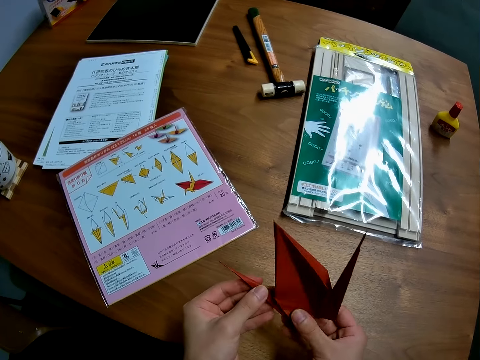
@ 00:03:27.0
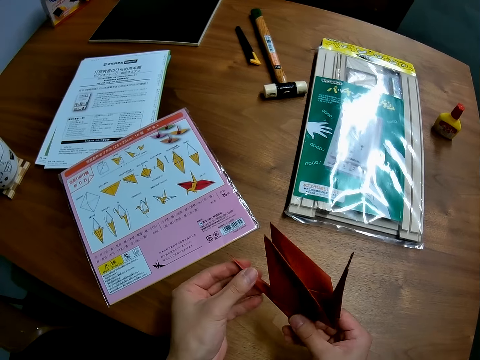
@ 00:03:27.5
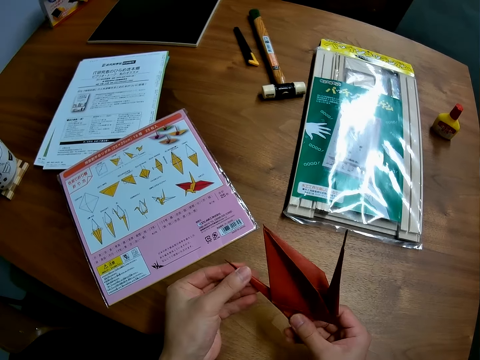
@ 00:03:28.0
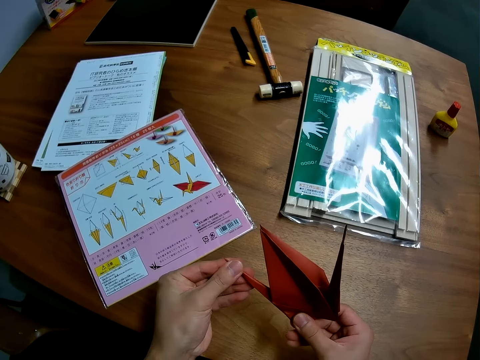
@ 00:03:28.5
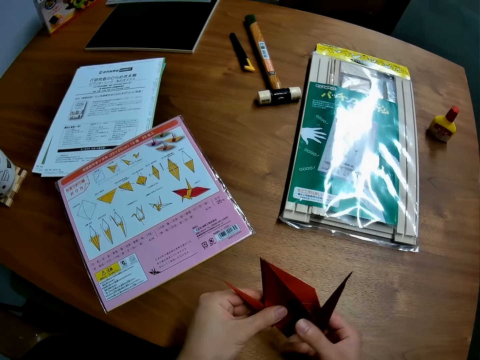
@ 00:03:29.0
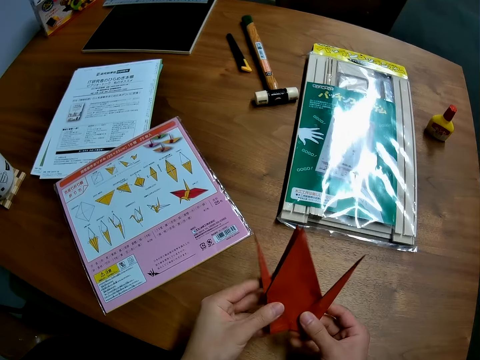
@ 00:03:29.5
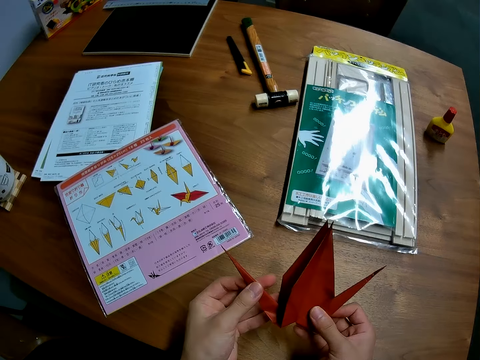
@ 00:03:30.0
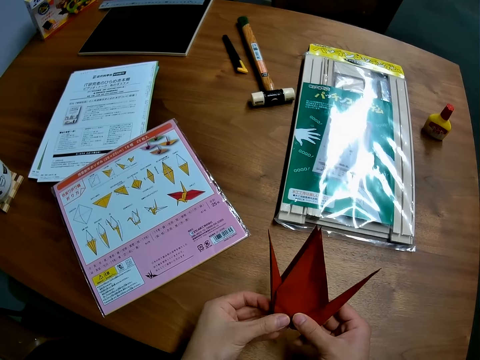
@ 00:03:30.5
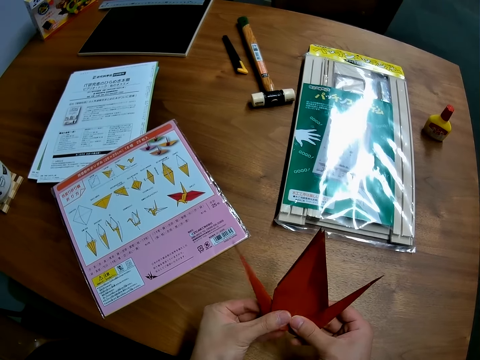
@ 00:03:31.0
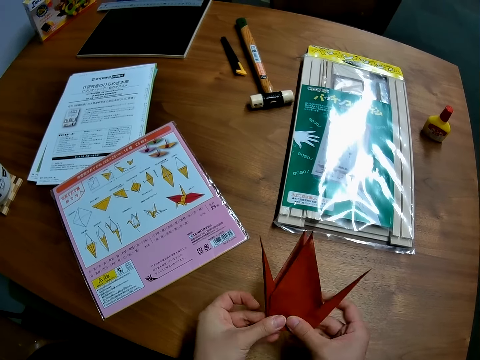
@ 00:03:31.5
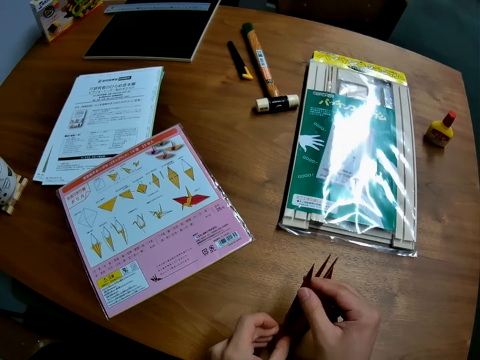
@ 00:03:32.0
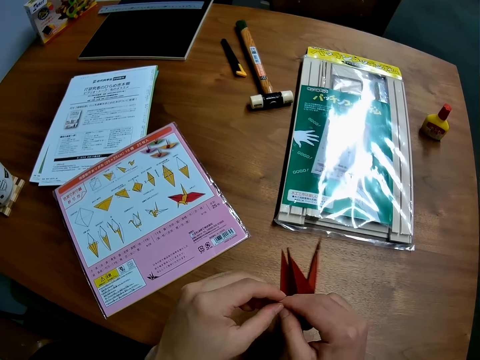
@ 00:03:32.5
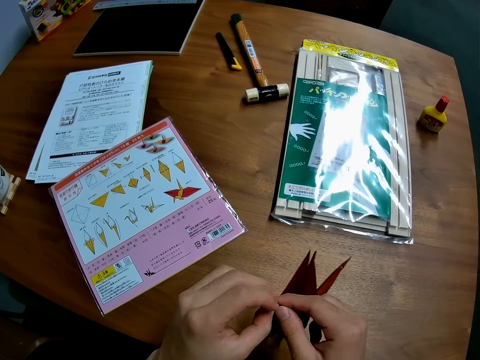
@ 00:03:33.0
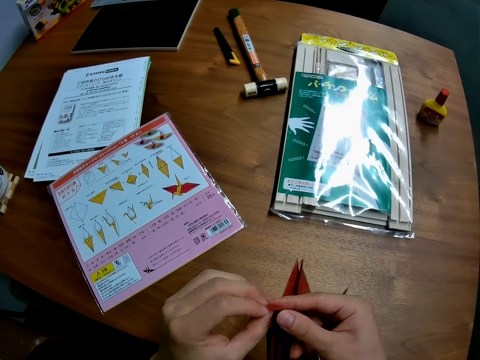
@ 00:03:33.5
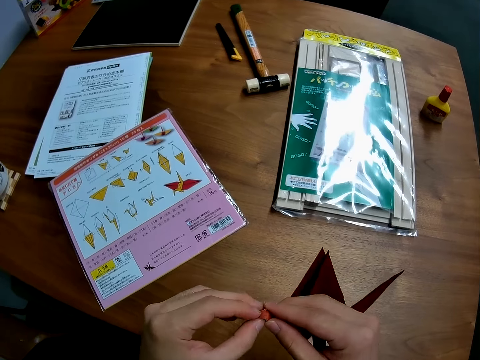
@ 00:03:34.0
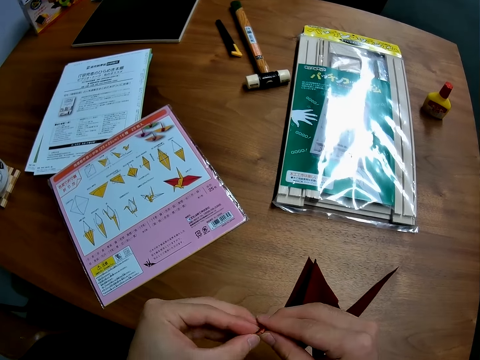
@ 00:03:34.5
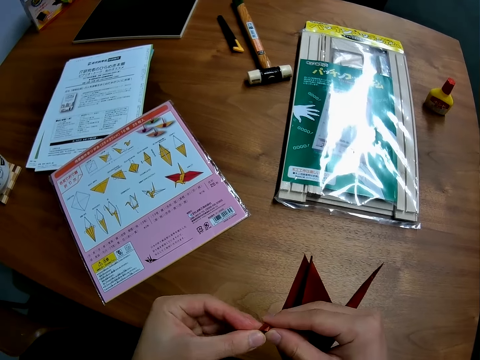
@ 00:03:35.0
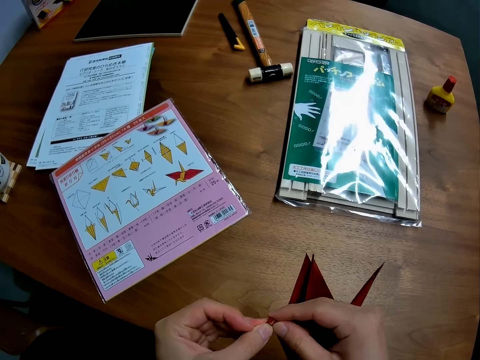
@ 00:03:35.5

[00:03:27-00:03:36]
The camera wearer flattens the paper. They fold the paper.

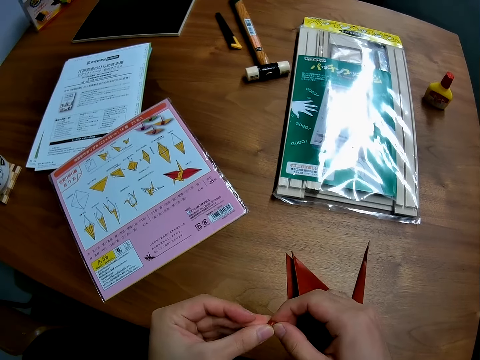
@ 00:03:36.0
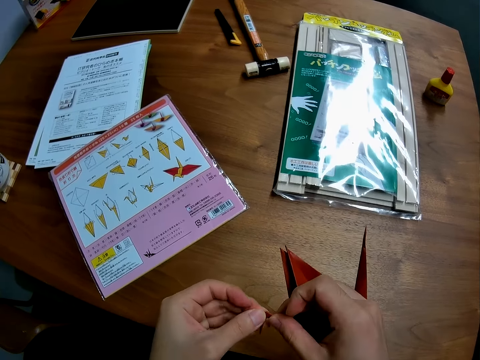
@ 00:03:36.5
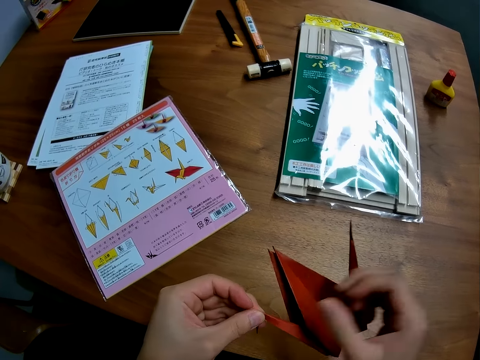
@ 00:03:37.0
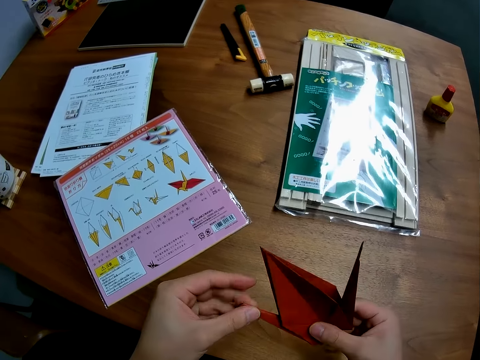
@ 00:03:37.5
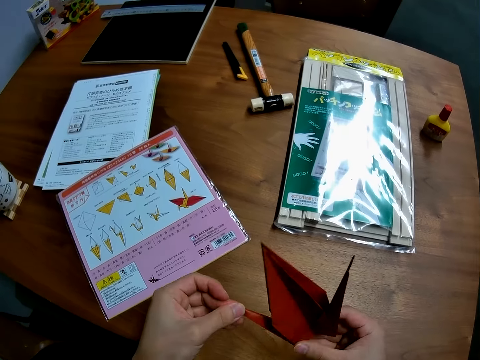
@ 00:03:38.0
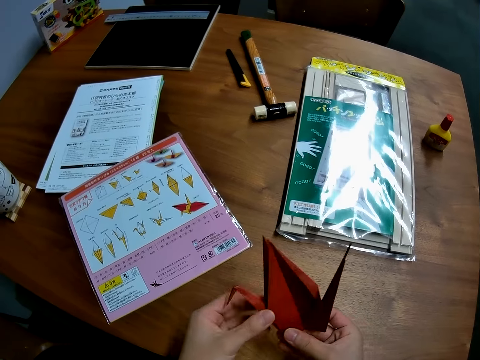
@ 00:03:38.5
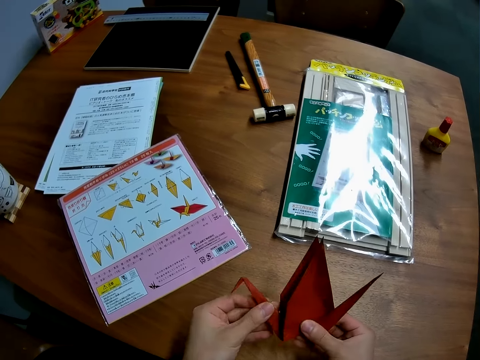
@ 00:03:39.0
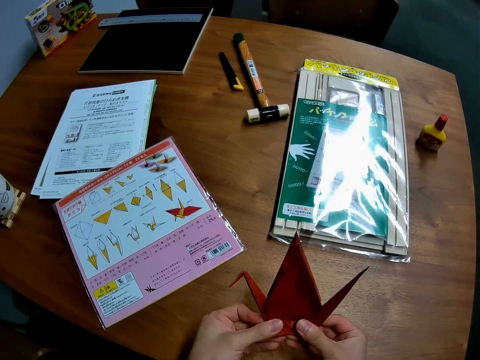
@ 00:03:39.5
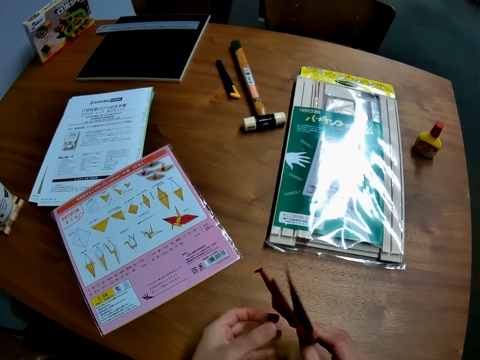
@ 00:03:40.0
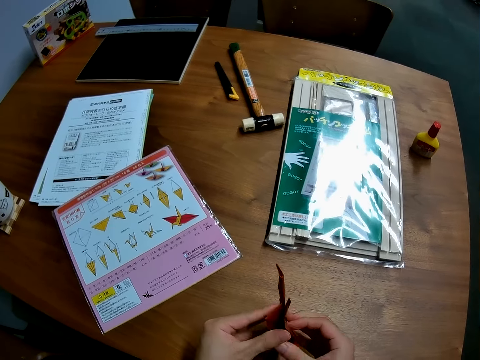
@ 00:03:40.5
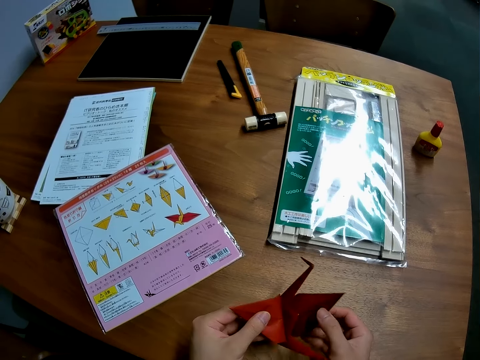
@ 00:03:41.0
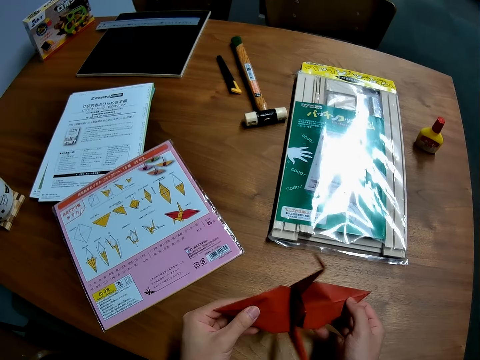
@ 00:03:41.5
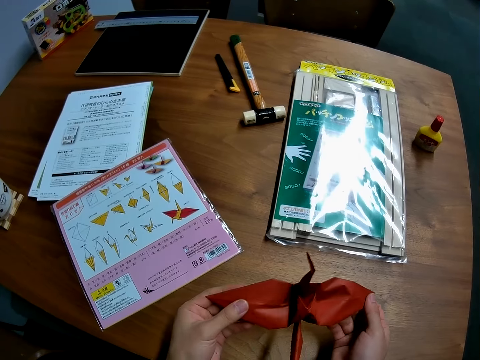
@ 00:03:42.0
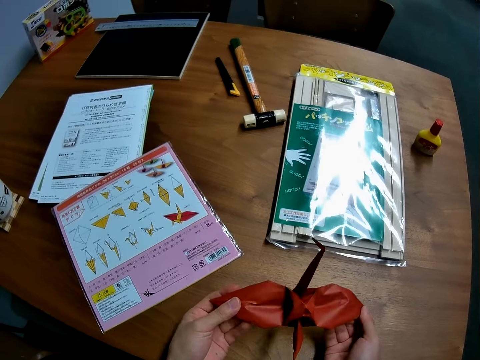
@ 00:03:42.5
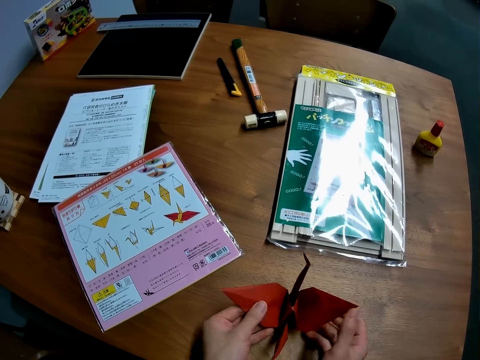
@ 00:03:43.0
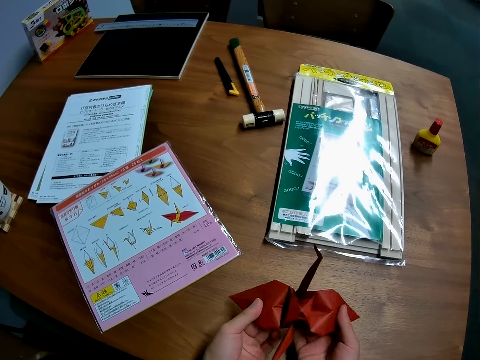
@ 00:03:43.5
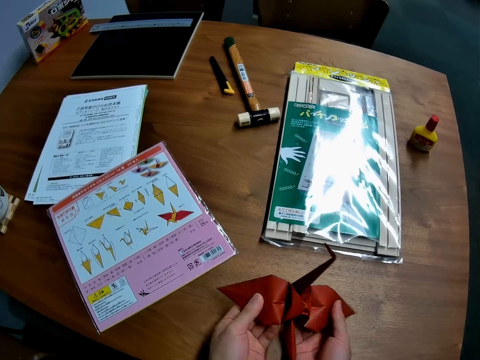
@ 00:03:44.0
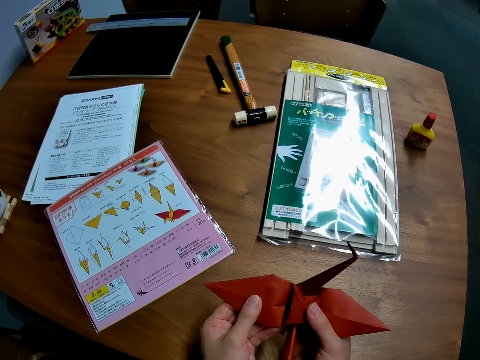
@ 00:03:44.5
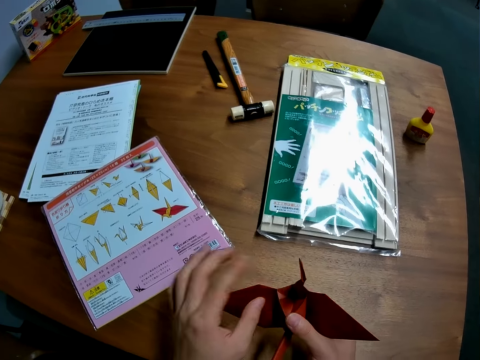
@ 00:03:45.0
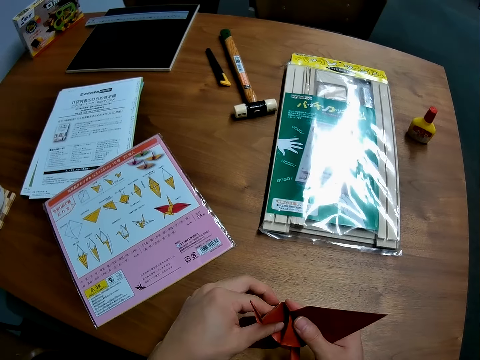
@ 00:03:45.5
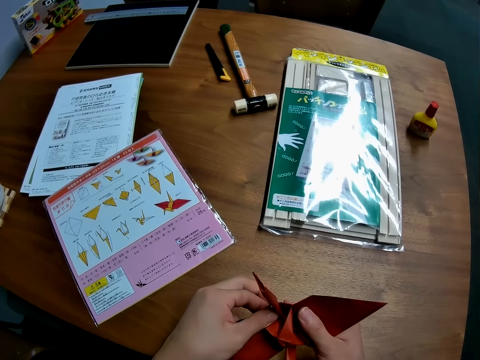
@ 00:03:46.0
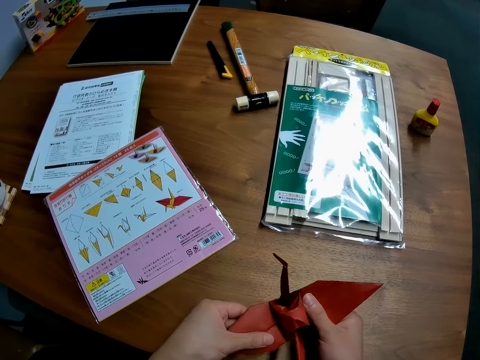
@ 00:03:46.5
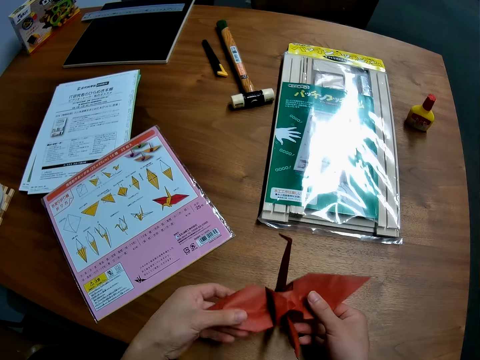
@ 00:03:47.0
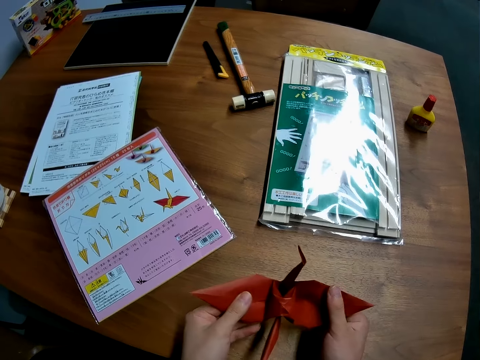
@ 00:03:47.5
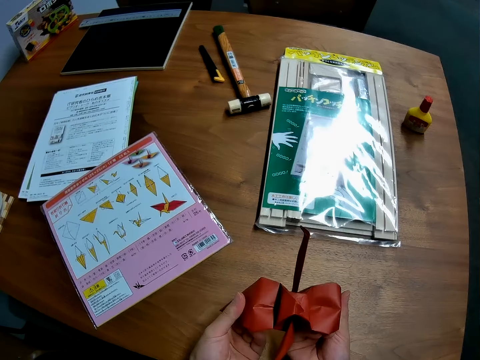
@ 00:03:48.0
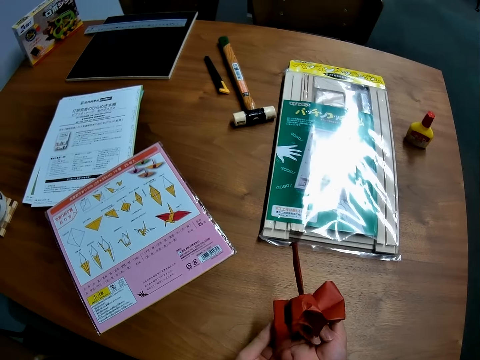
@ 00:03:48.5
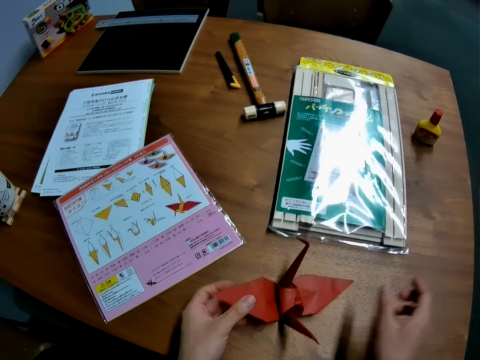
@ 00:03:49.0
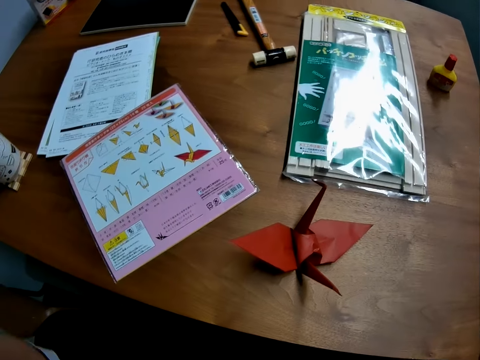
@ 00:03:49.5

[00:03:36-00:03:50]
The camera wearer flattens the paper. They remove a hand from the paper. They hold the paper. They turn the paper. They unfold the paper art. They put the paper art on the table.
